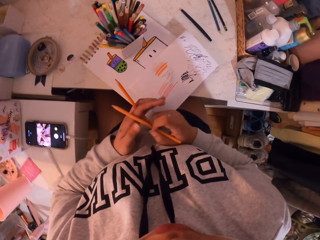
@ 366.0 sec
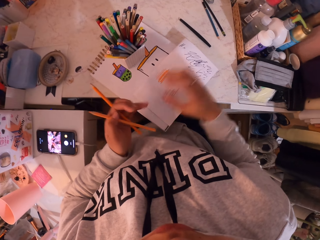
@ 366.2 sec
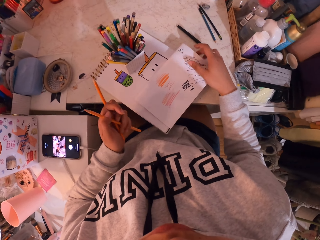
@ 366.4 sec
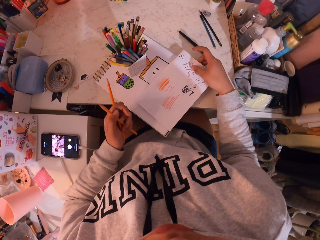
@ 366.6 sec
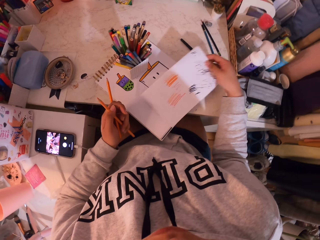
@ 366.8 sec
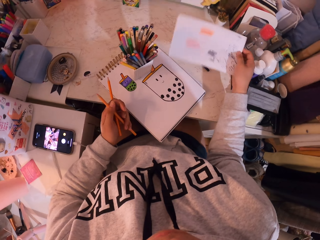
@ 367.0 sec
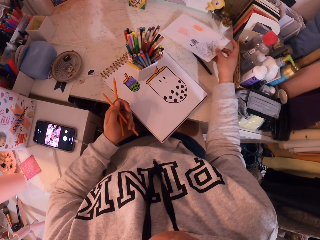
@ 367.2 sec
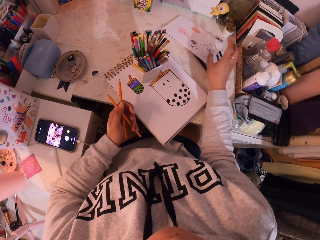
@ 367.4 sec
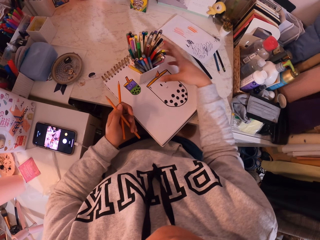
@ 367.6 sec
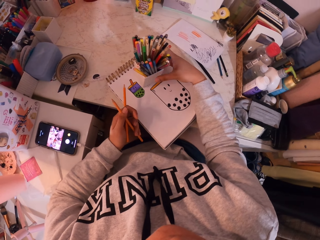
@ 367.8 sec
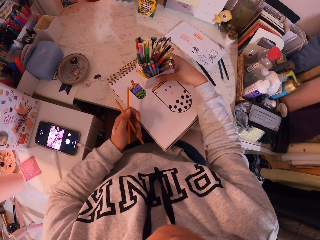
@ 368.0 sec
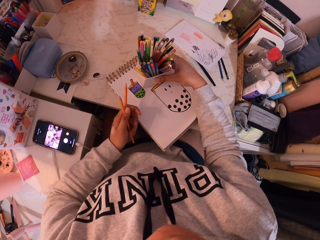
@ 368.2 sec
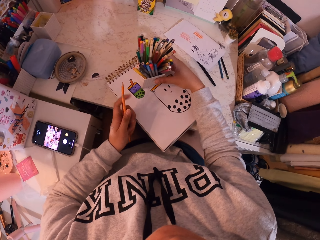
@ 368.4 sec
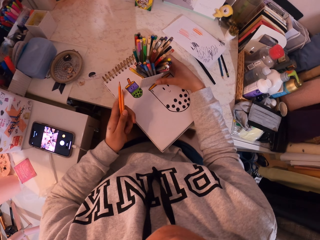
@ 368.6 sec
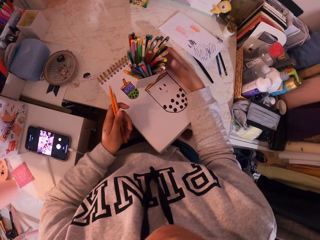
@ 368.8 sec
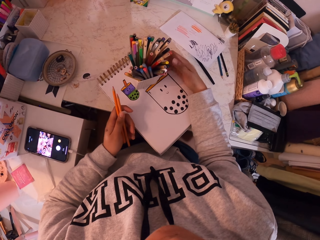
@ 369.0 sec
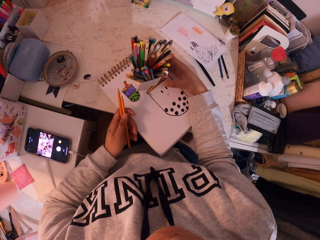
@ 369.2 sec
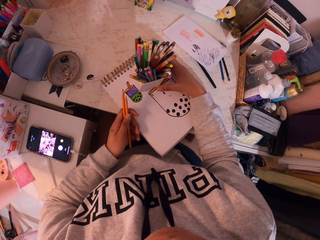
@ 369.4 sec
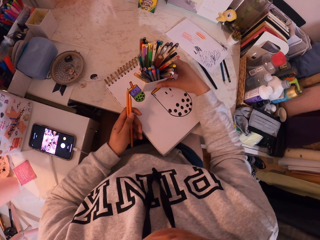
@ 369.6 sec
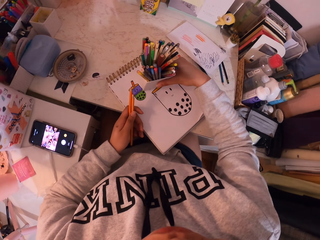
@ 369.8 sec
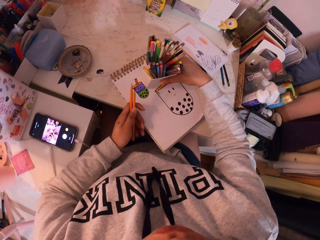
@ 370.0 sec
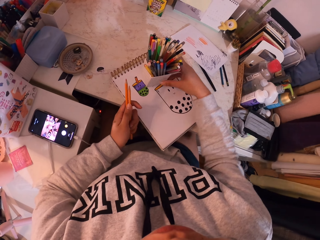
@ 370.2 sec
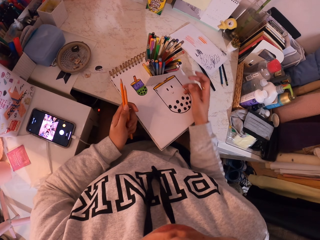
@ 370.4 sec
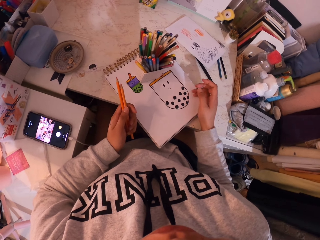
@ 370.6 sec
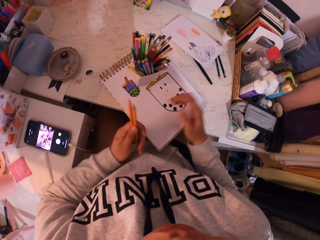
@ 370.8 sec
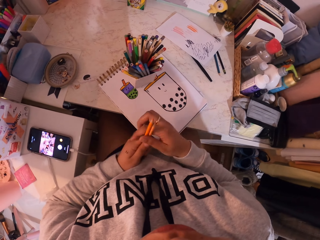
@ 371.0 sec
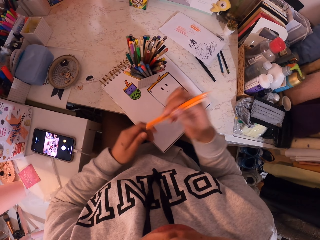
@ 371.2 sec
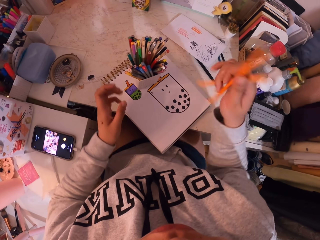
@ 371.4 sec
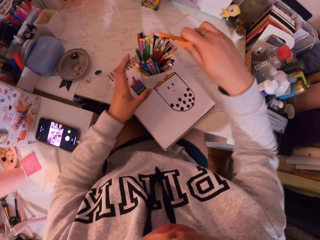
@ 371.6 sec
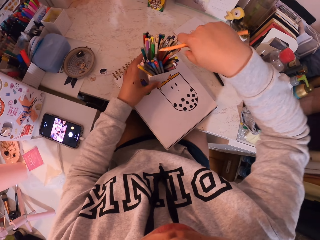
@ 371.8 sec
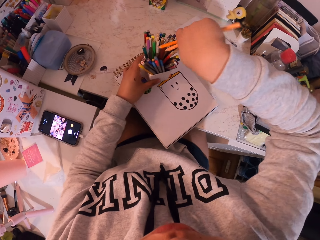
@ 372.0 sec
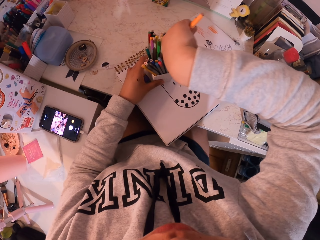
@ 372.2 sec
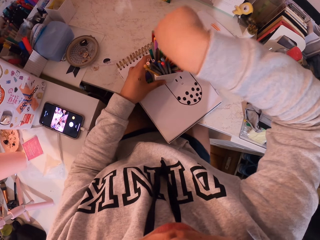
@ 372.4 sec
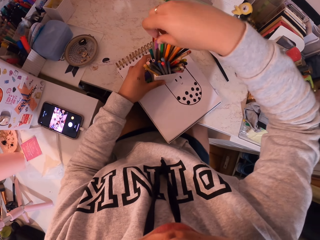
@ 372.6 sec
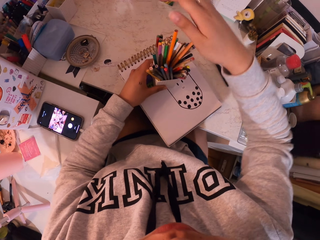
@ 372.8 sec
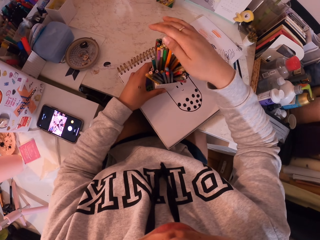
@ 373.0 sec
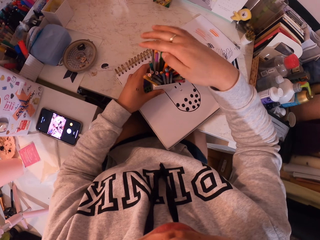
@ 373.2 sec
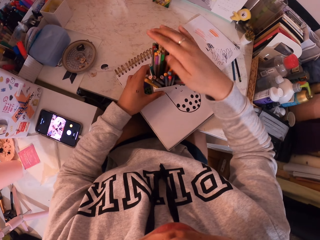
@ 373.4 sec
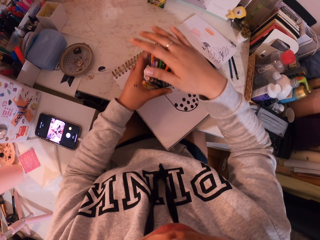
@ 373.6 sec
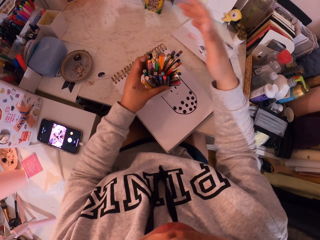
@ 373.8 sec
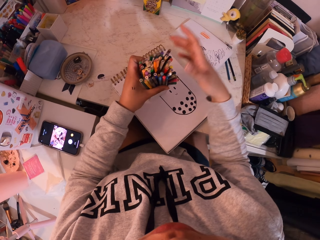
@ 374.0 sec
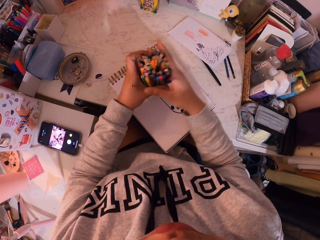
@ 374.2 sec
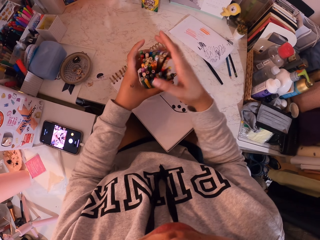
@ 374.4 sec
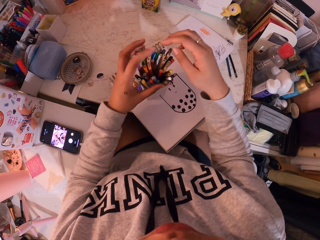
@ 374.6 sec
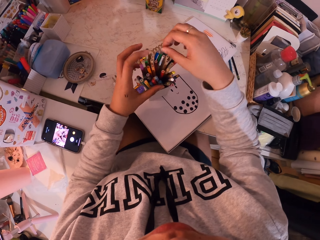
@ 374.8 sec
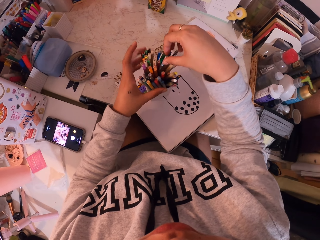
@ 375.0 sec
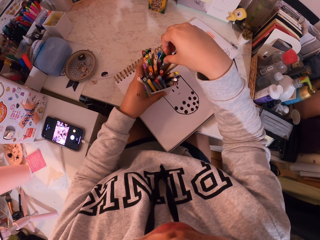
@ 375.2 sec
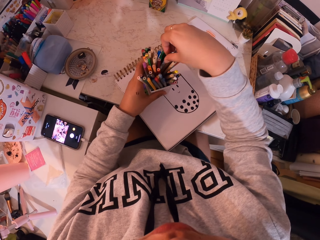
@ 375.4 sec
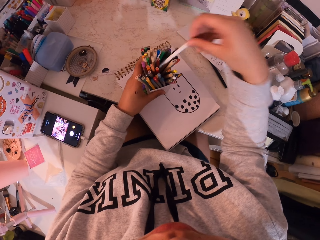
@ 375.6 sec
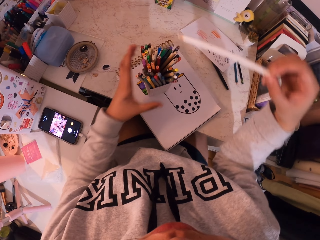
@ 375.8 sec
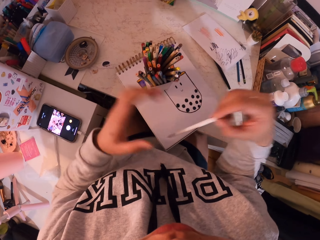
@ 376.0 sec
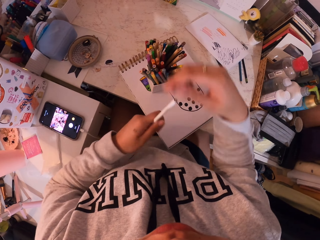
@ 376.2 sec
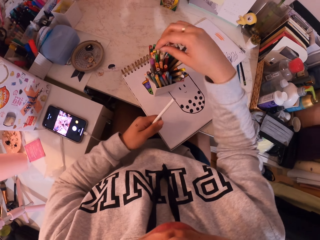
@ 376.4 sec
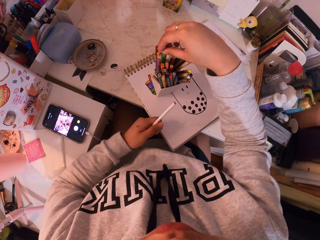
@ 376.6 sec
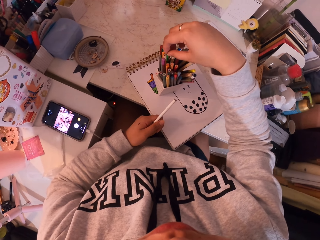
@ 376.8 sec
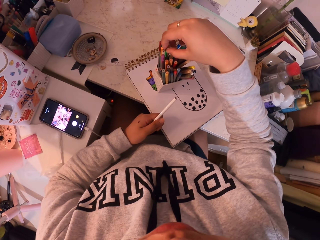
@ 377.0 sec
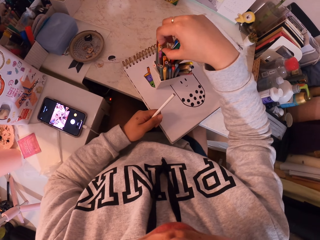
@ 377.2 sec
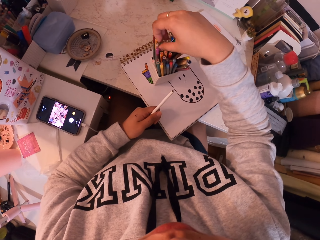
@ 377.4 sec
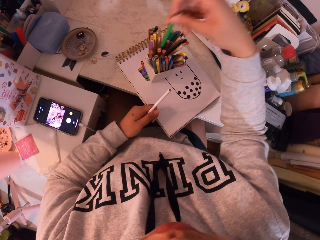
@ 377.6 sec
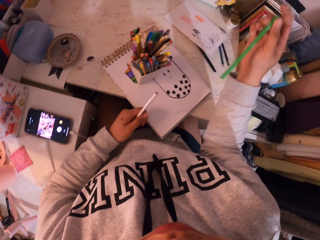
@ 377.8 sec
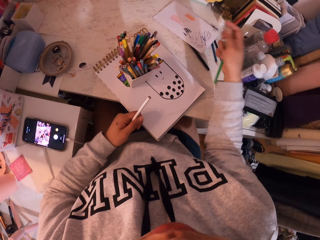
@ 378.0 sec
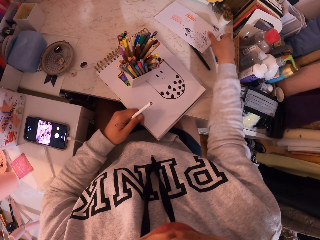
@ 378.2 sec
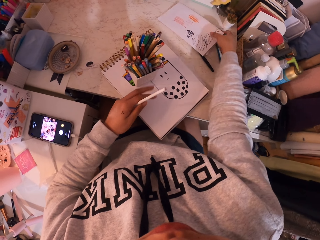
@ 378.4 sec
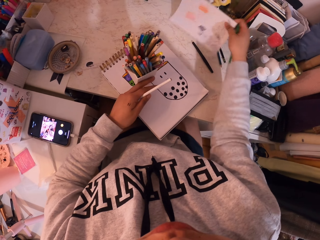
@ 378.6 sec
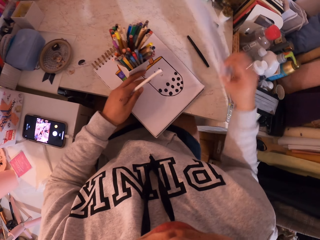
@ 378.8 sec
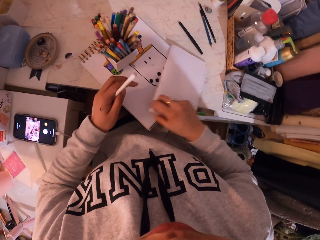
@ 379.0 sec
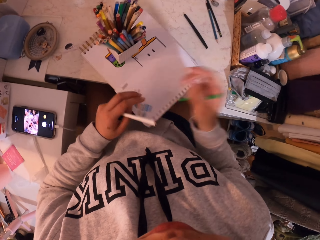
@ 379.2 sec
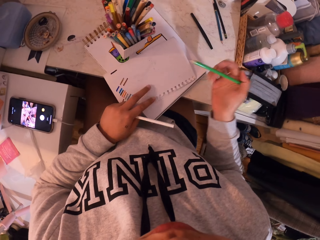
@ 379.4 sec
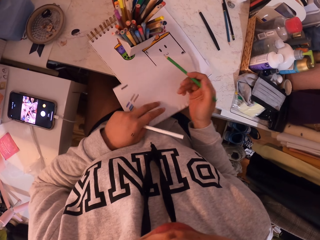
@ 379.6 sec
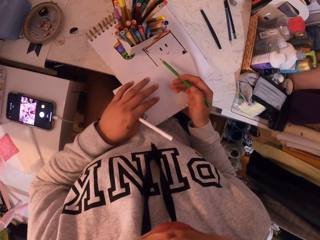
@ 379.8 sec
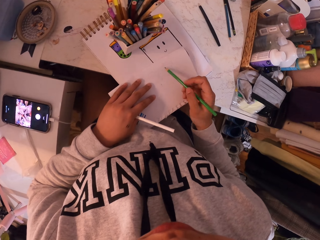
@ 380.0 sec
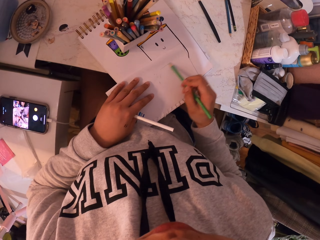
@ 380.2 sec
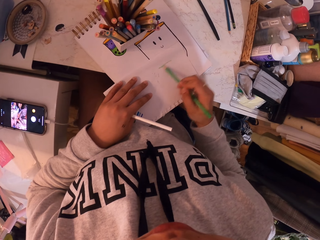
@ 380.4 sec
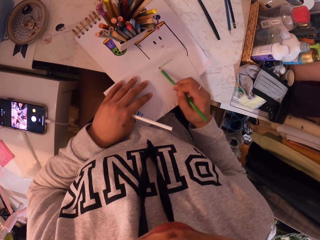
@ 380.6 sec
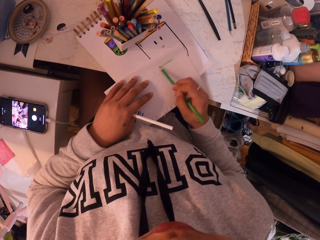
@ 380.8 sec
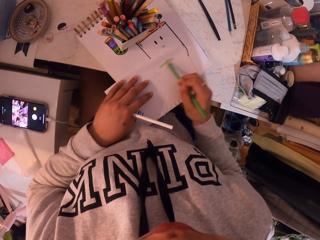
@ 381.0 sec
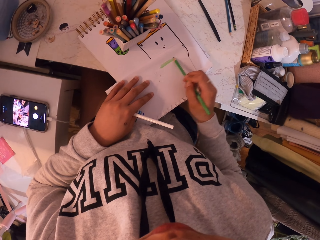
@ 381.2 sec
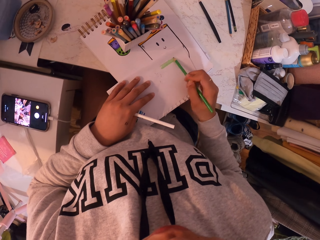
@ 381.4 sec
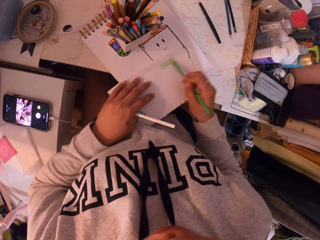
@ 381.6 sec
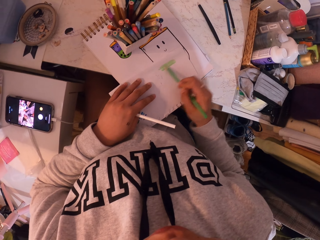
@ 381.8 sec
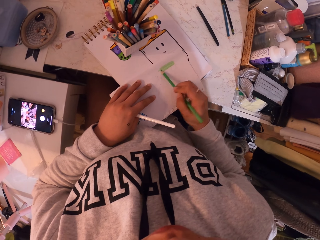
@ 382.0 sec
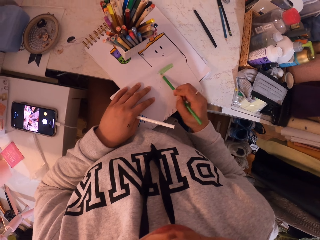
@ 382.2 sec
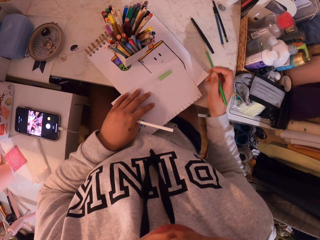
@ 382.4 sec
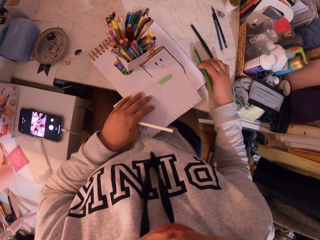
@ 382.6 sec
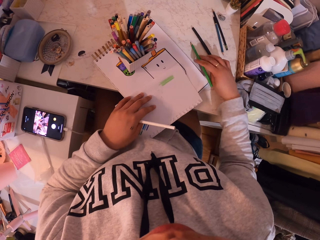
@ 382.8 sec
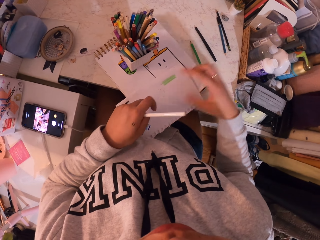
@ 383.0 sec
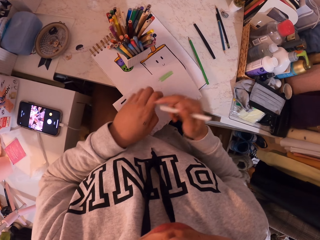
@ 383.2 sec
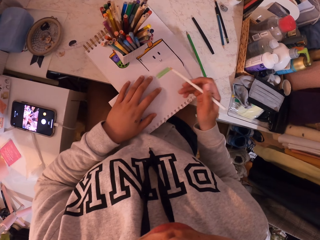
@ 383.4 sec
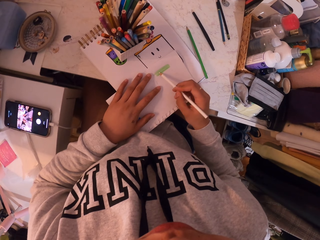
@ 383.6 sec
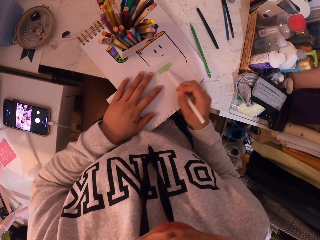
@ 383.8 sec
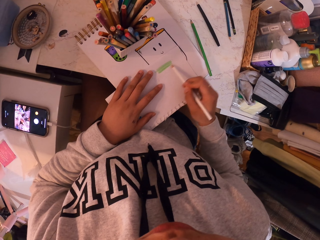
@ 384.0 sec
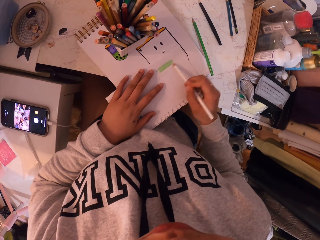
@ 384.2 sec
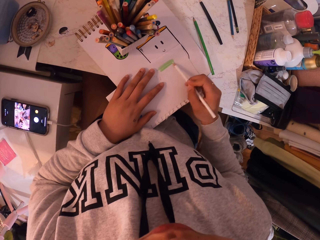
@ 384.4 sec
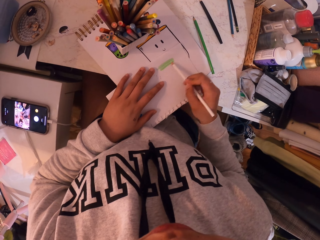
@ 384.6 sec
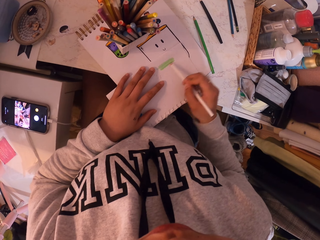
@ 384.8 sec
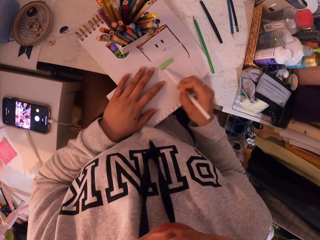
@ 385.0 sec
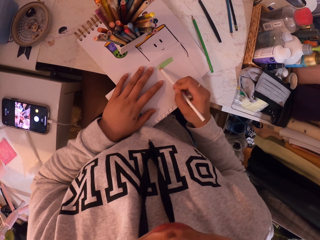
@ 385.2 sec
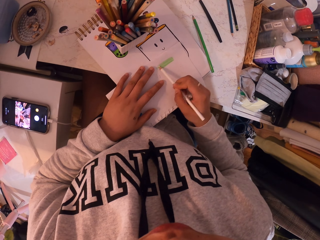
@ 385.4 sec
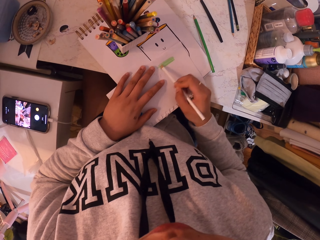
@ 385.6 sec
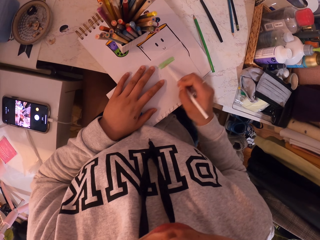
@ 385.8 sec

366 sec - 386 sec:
The camera wearer puts the color paper aside. They touch the color tin. They put the pens back in the box. They pick a white pen and pick a green pen. They pick the color paper. They paint the paper with the green pen. They put the green pen aside. They paint the paper with the white pen.

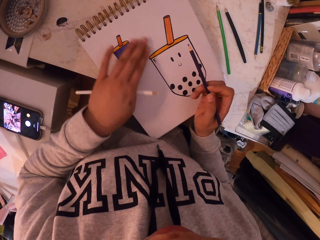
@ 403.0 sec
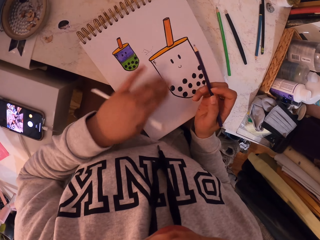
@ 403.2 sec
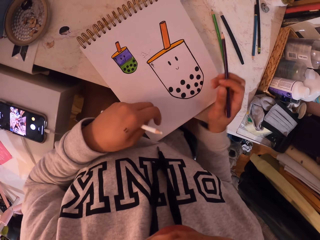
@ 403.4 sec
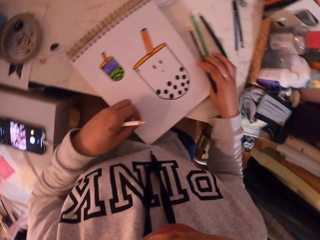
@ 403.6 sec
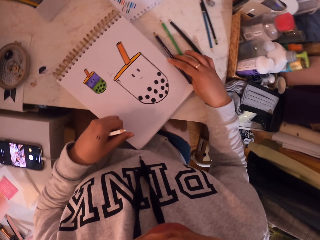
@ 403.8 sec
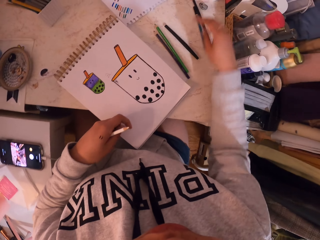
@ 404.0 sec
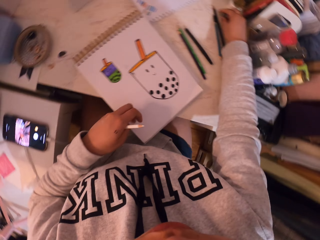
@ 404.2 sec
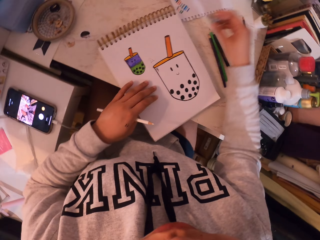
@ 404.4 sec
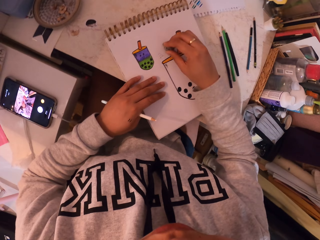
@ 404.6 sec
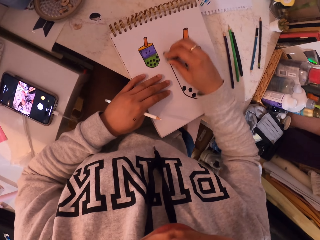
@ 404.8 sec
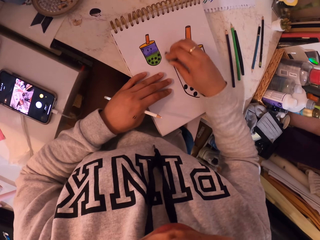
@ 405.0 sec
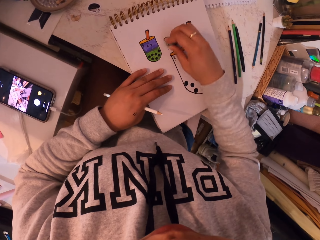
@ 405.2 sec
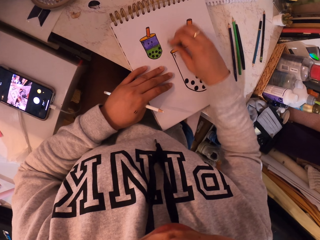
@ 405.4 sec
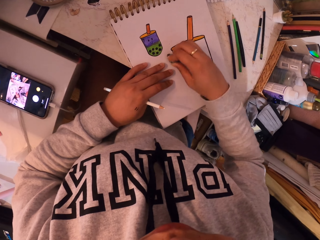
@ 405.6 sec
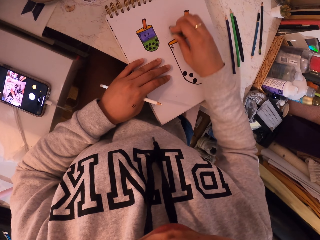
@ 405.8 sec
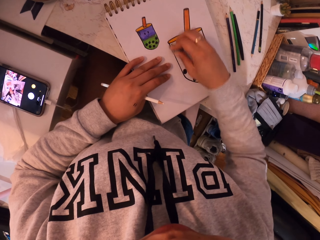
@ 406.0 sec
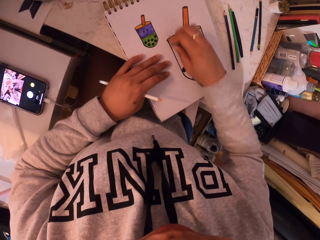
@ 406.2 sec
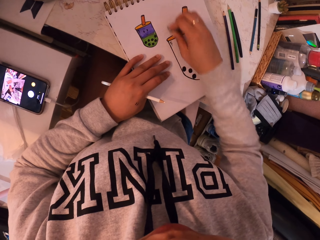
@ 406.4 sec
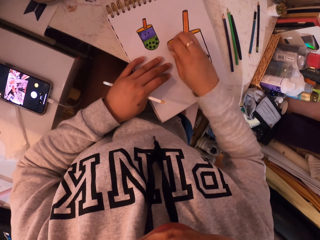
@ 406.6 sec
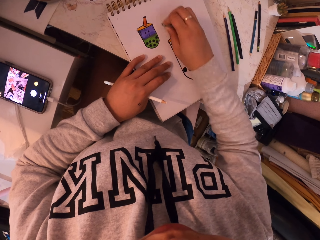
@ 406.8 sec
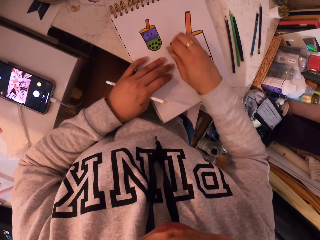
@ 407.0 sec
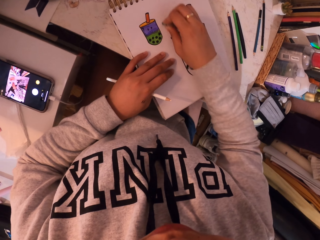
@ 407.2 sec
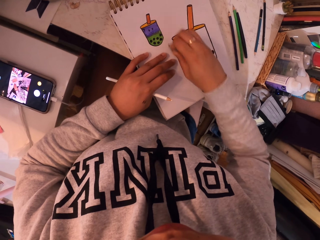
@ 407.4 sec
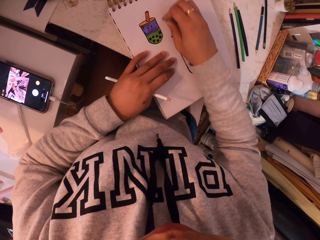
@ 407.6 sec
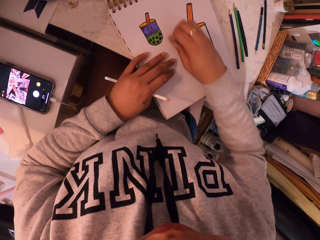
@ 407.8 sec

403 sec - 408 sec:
The camera wearer rubs the drawing book. They put the purple pen on the table. They pick a rubber. They rub the drawing book.
